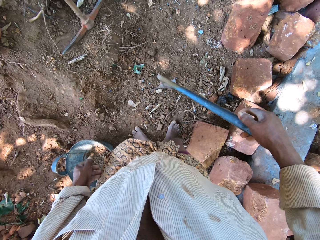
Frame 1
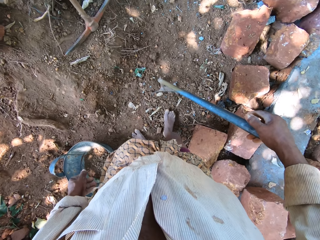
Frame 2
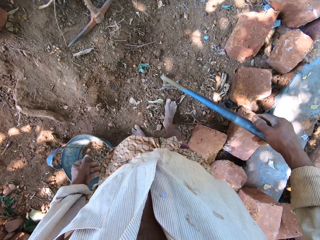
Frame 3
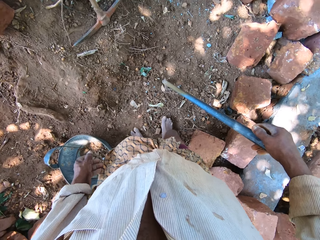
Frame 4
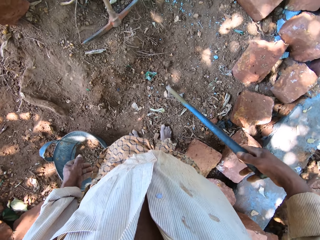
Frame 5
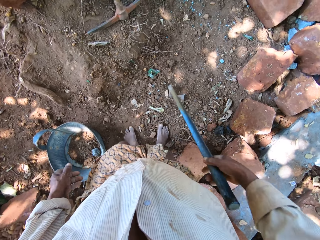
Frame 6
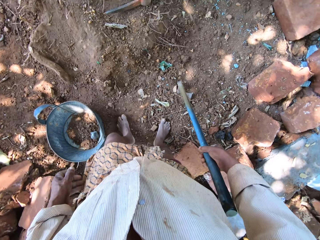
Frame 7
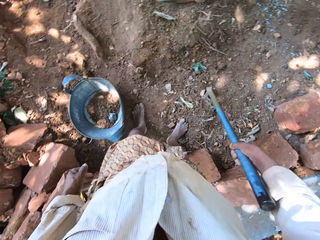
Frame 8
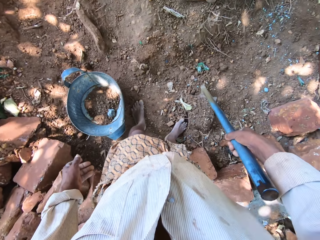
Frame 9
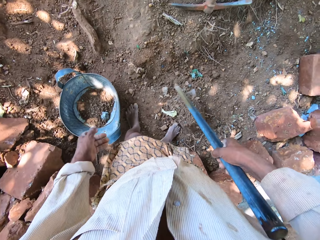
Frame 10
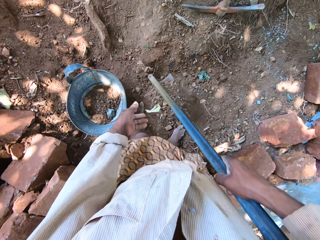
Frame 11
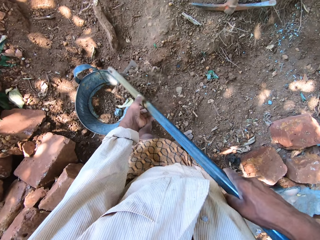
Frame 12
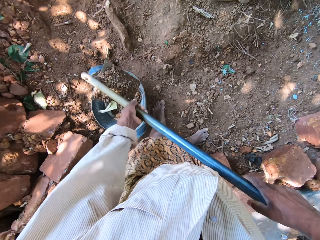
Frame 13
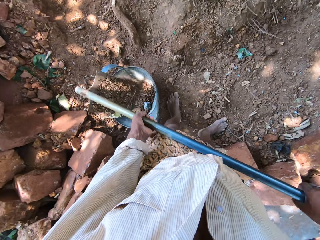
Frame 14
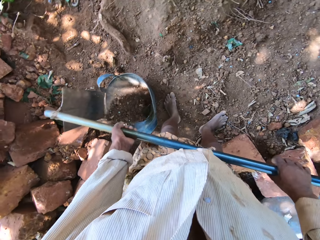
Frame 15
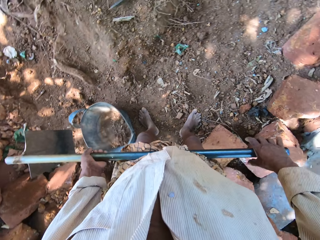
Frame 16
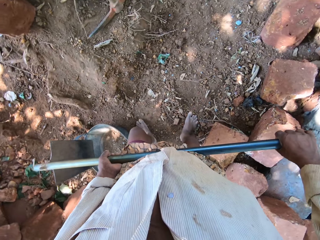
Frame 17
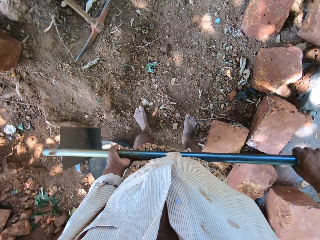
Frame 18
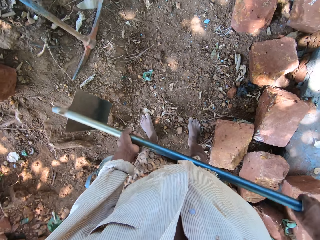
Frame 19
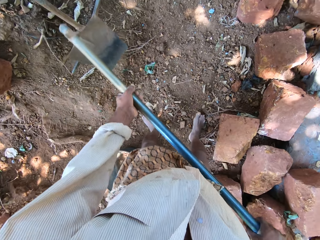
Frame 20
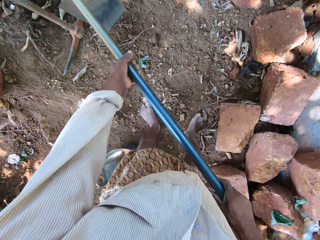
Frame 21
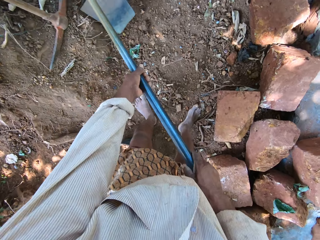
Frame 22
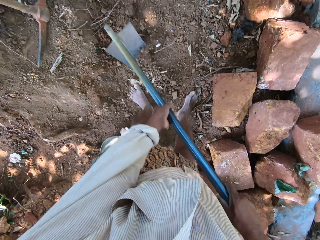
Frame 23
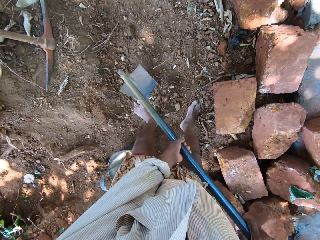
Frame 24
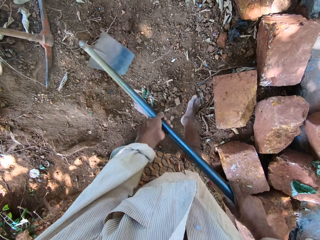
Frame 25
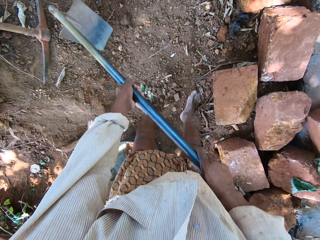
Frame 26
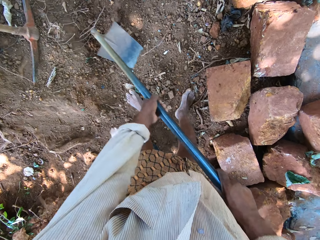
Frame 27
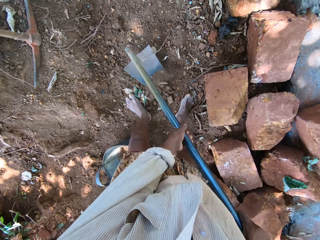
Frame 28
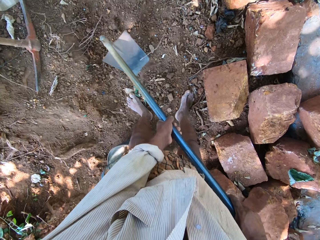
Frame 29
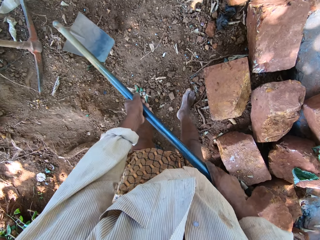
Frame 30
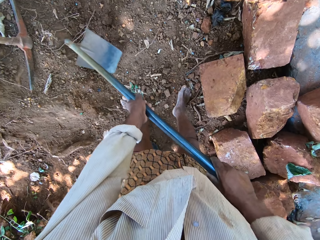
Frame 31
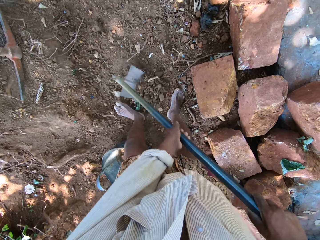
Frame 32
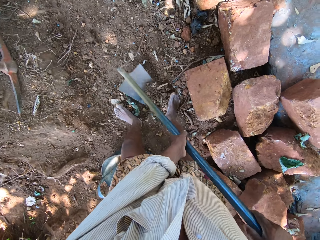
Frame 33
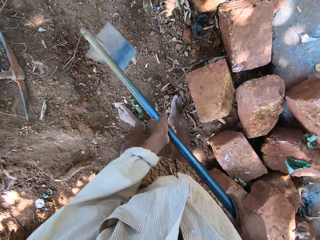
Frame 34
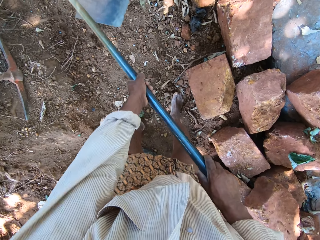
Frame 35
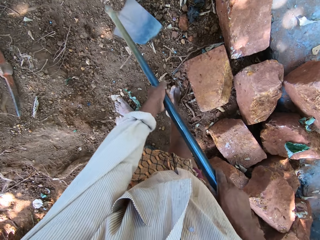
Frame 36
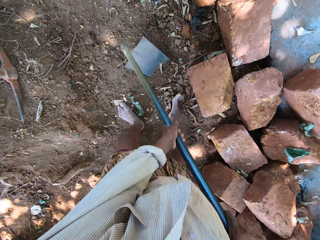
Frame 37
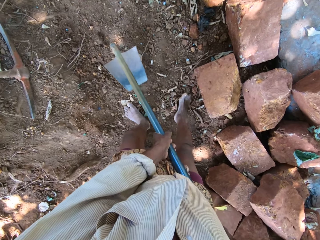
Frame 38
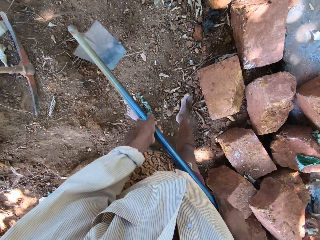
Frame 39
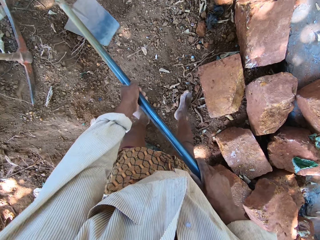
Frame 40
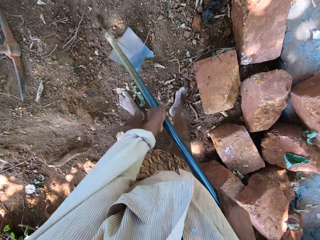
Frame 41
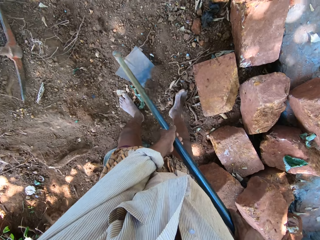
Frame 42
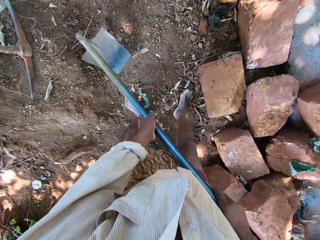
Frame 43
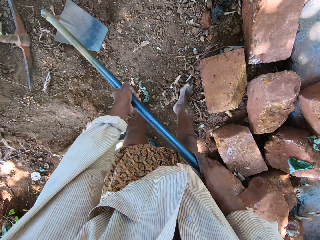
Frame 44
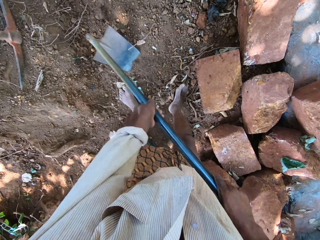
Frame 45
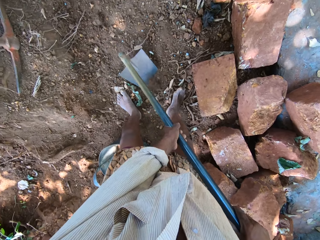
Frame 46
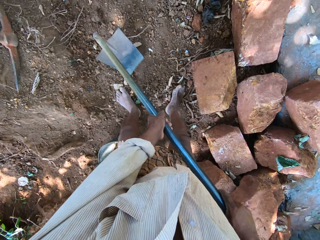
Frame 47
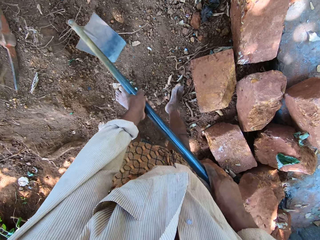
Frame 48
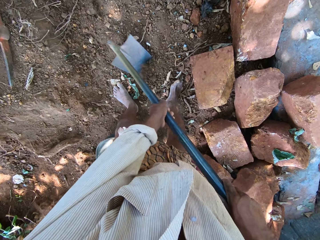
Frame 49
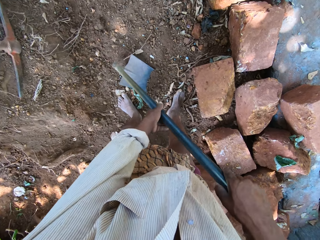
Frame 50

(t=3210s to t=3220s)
The camera wearer picks the hoe from the ground with his right hand. He pours the sand in the container with the hoe in both hands. He packs sand from the ground with the hoe in both hands.

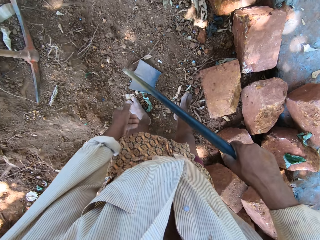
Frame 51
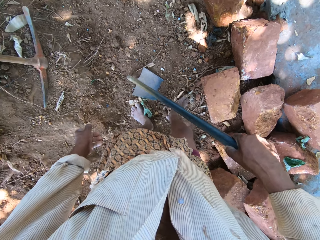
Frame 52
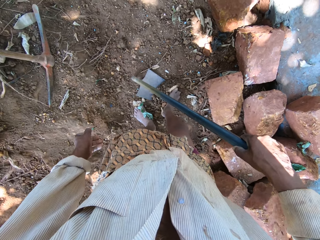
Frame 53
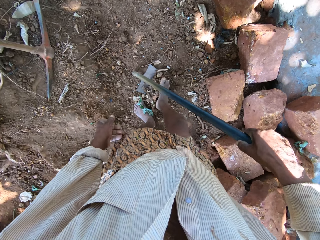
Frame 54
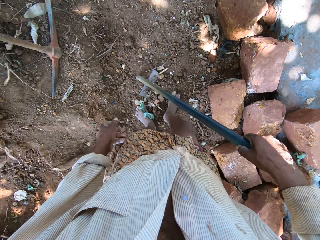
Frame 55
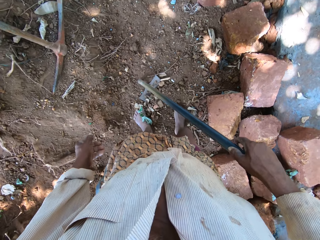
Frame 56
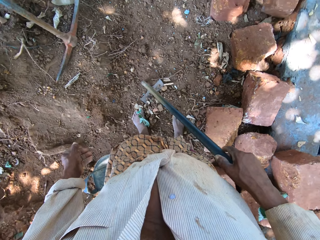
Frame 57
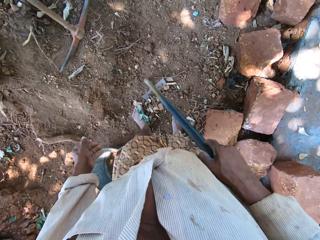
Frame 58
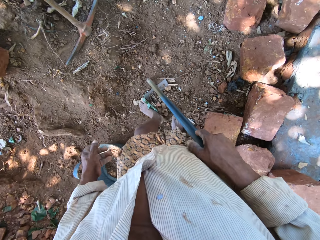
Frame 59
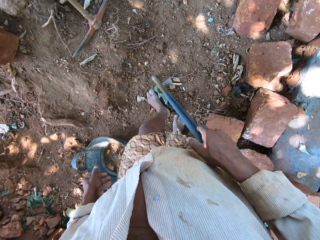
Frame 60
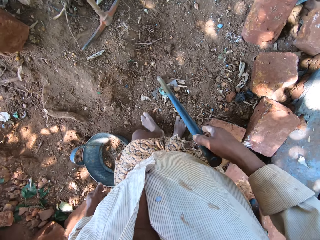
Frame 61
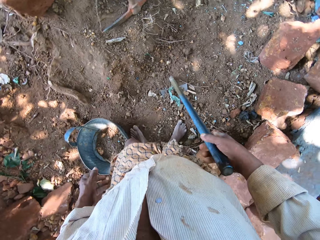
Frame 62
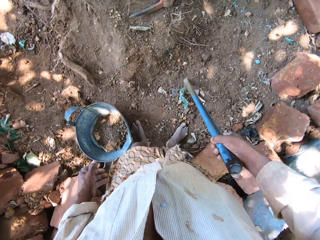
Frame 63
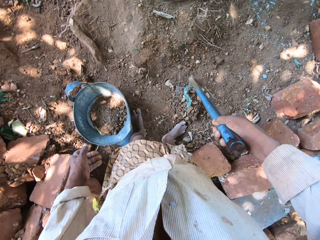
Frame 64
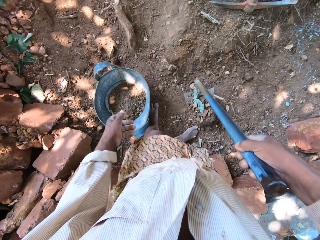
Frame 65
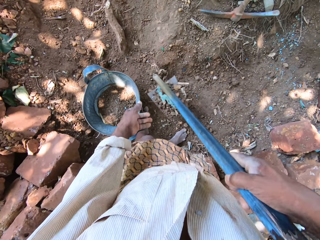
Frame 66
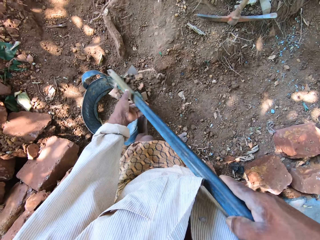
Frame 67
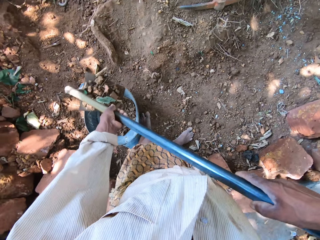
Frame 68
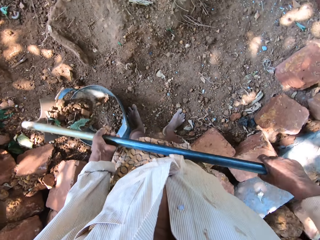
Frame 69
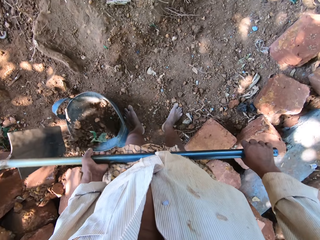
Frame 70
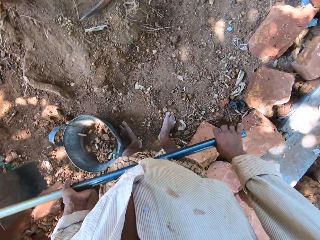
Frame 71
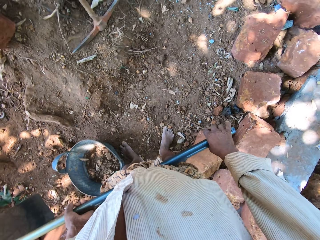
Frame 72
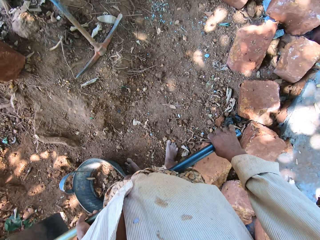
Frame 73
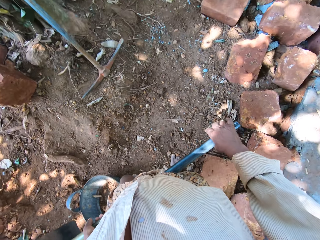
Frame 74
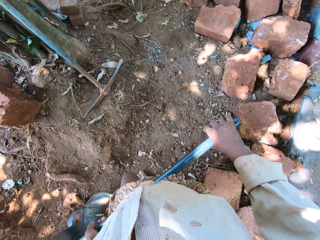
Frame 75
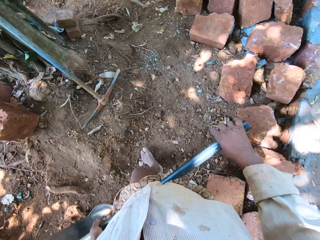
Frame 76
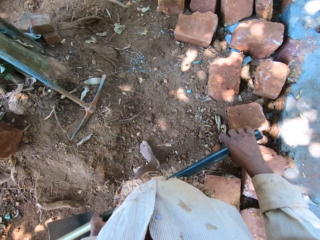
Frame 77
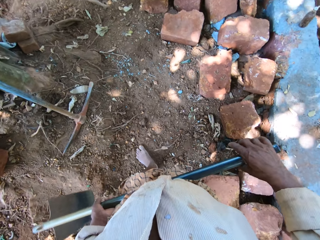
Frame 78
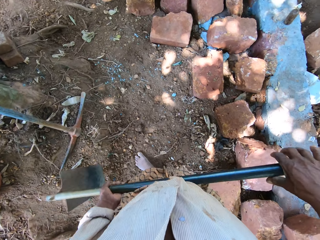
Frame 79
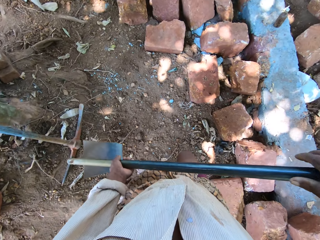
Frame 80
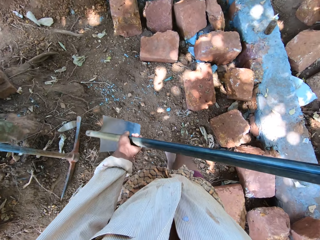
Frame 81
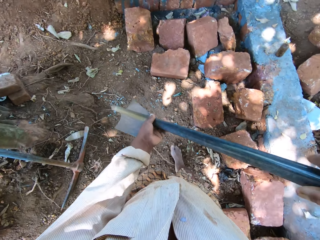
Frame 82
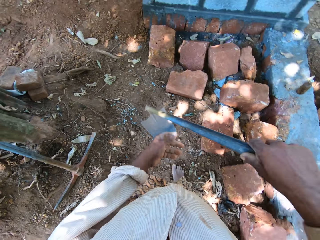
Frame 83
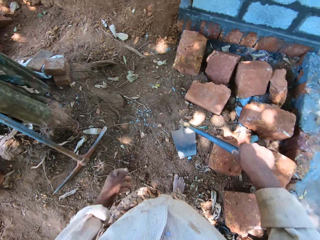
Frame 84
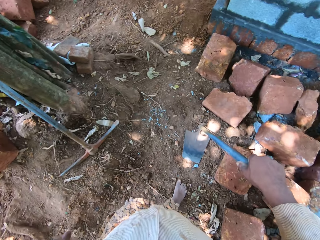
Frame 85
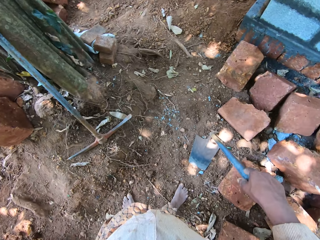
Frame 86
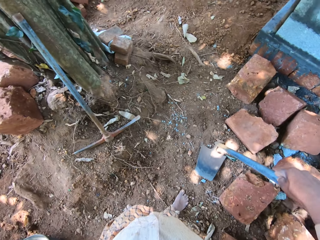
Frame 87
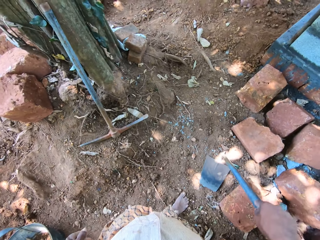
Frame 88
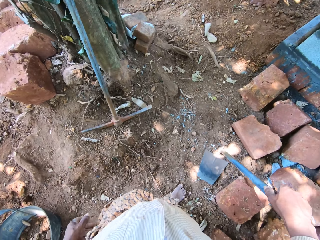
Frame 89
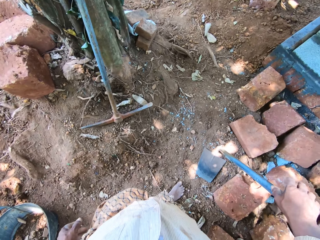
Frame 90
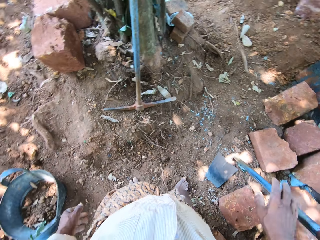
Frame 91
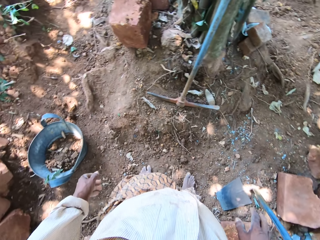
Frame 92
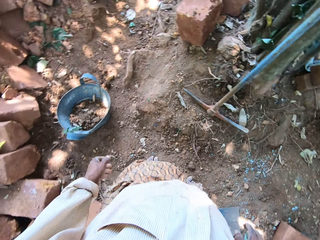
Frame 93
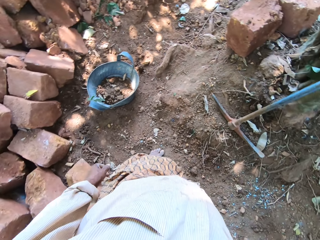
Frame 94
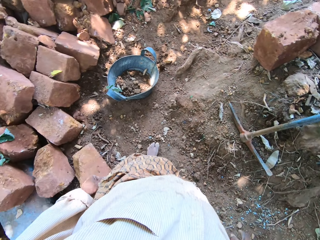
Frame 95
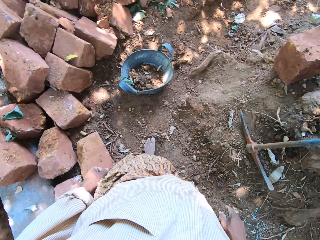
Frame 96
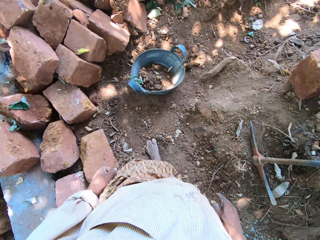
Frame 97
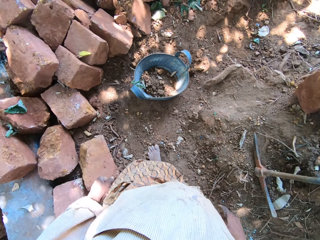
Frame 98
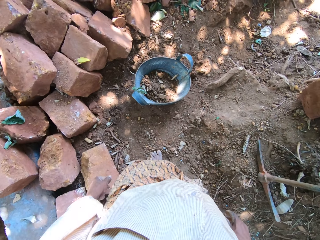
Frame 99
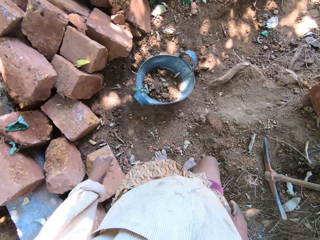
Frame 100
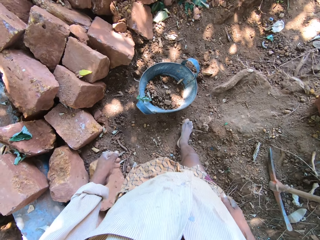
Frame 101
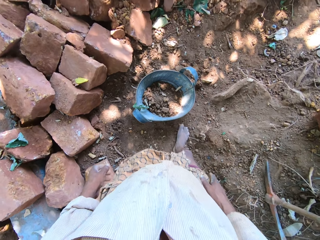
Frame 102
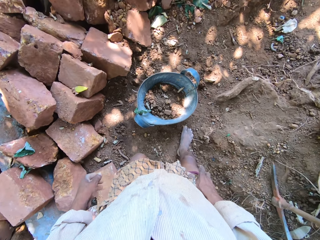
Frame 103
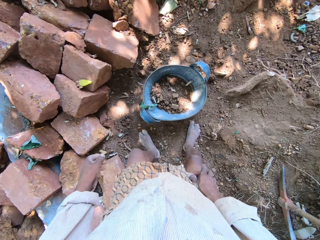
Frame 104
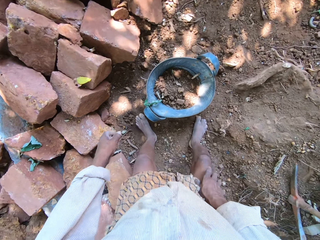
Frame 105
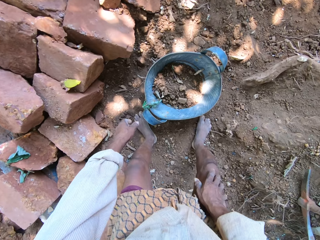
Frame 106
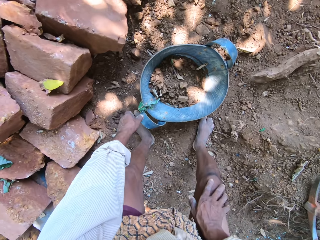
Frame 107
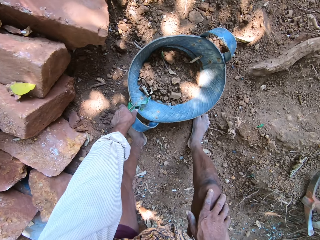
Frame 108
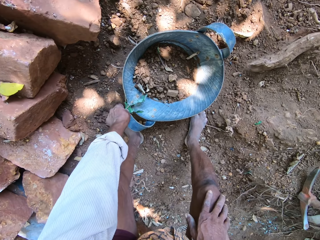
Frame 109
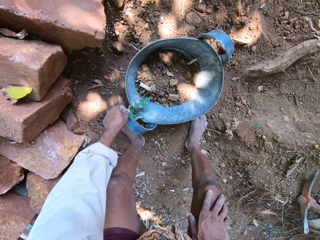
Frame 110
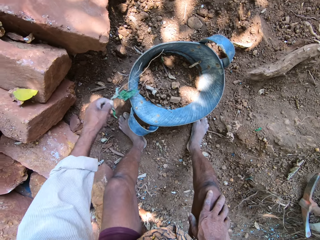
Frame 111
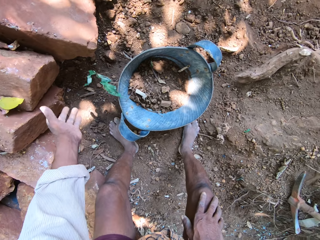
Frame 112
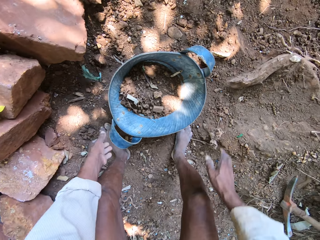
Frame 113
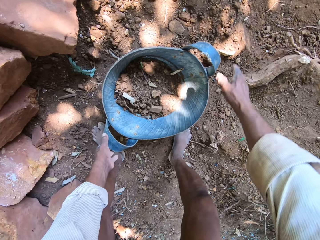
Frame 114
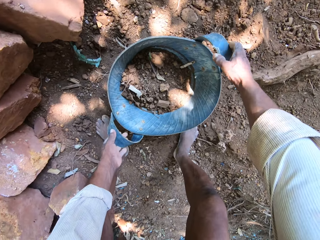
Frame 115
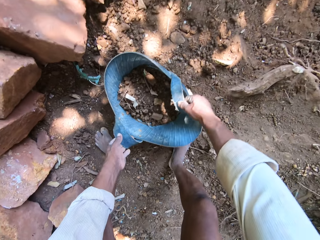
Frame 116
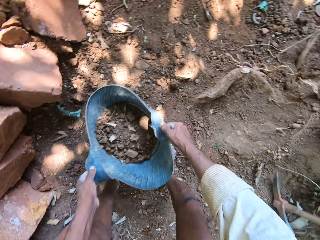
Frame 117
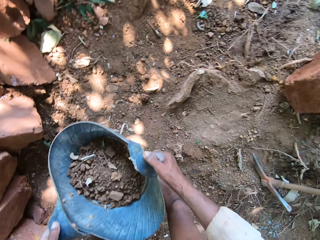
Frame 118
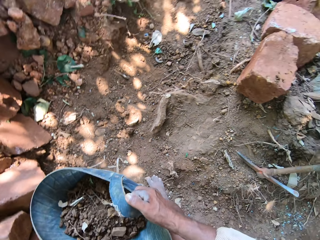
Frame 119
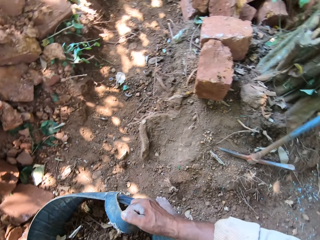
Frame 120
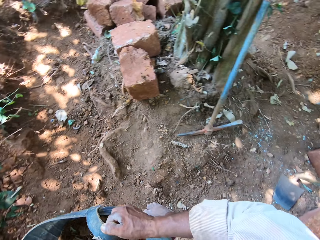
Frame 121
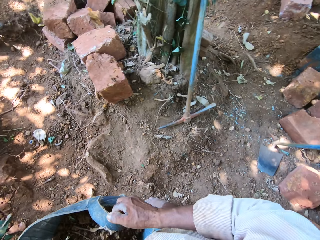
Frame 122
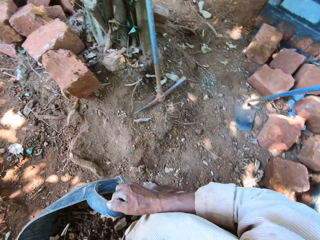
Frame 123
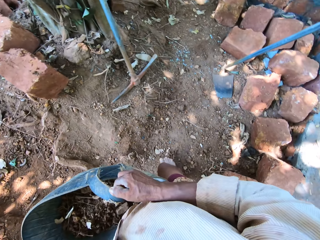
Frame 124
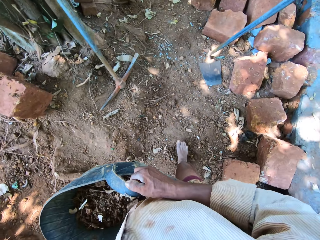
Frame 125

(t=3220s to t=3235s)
The camera wearer packs the sand on the hoe in his right hand with both legs. He picks the hoe from the ground with his right hand. He pours the sand in the container with the hoe in both hands. He drops the hoe on the ground with his right hand. He pulls grass from the container with his left hand. He carries the basket. He drops the grass on the ground with his left hand. He picks the container from the ground with both hands.
